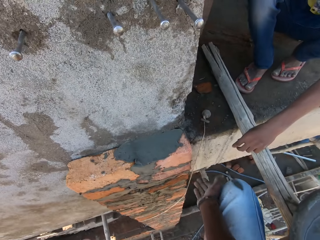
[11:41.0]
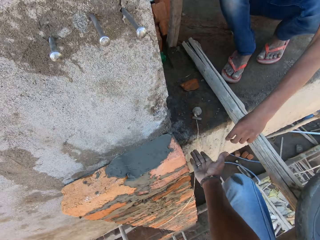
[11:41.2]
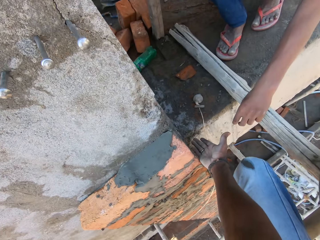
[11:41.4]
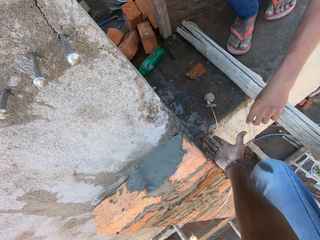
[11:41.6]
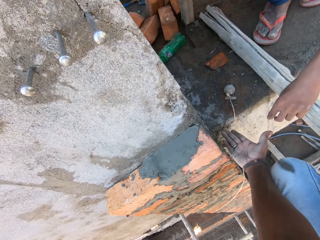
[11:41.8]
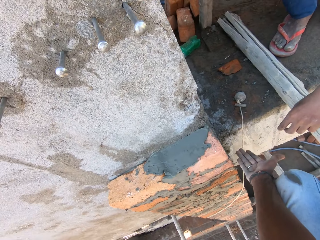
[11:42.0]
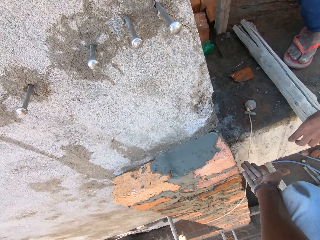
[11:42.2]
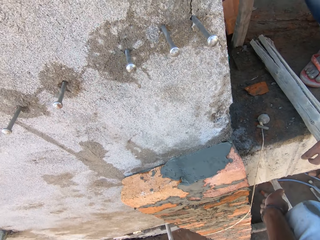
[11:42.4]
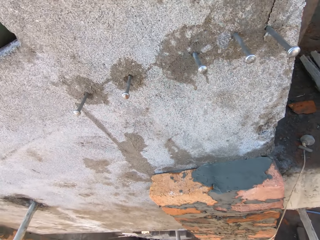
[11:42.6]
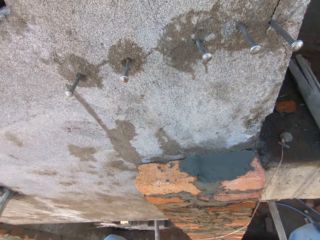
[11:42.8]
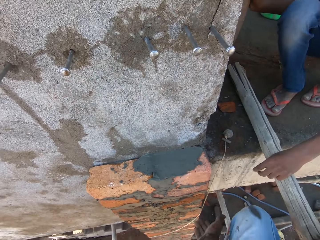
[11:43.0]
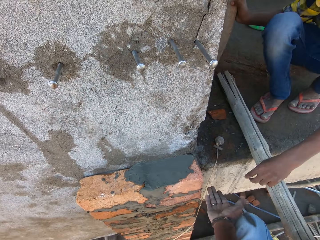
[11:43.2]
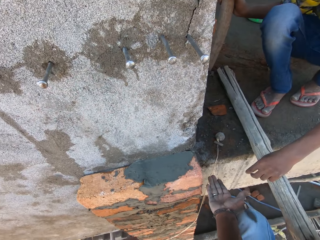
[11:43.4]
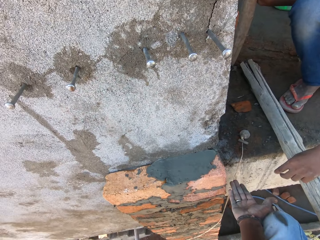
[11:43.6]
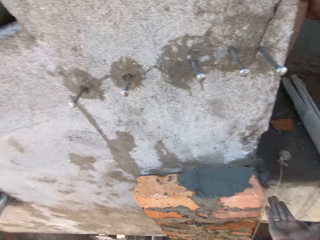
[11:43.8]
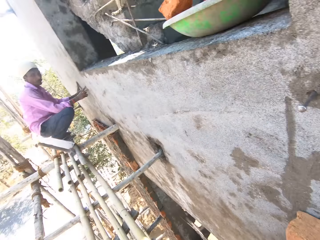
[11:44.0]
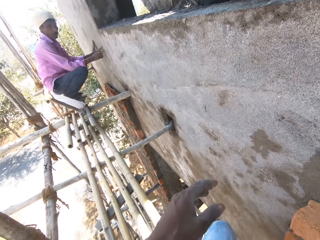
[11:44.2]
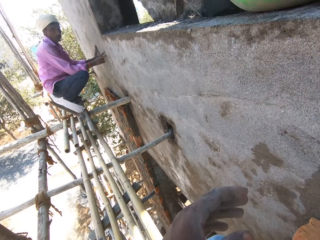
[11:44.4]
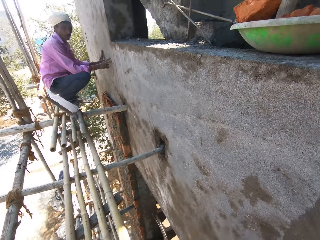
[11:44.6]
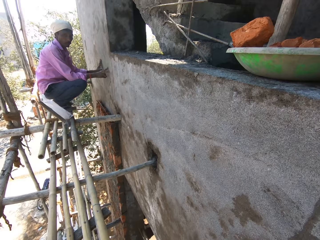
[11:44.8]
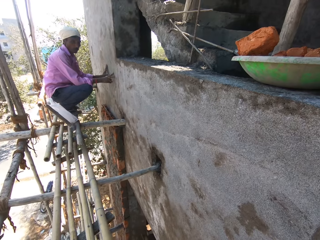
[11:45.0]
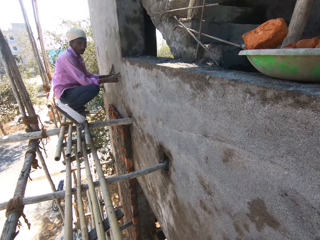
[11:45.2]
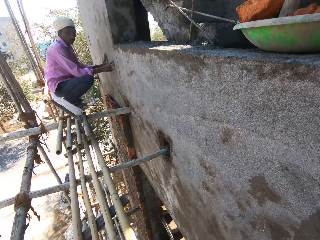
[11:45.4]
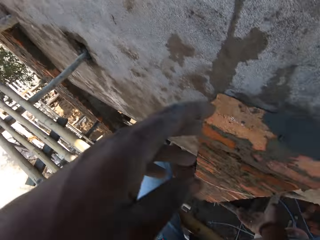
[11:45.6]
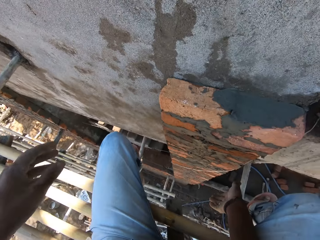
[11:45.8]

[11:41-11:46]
The camera wearer looks around.

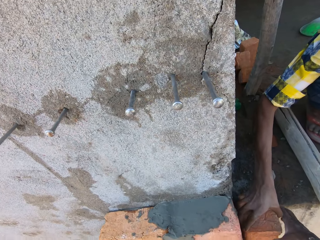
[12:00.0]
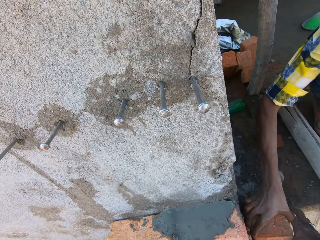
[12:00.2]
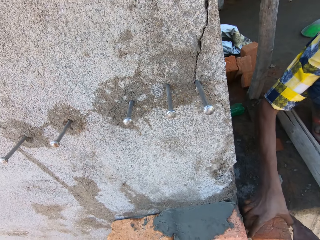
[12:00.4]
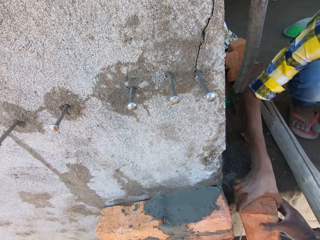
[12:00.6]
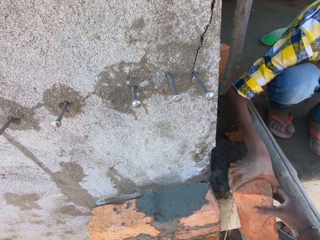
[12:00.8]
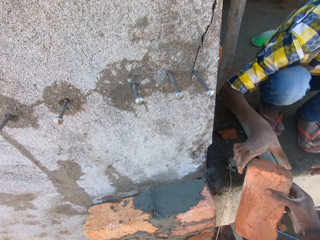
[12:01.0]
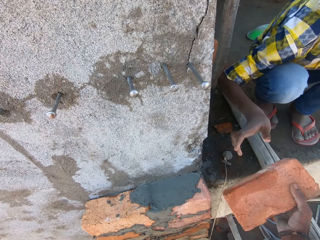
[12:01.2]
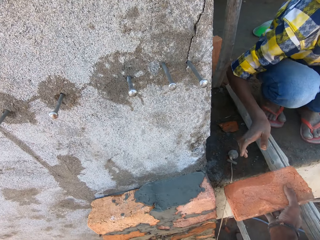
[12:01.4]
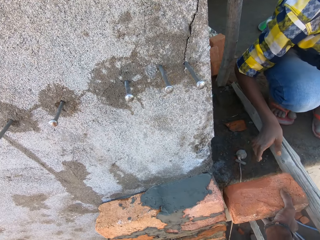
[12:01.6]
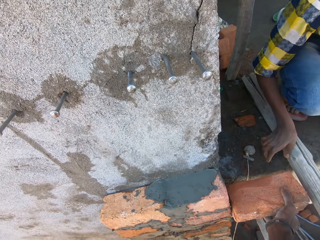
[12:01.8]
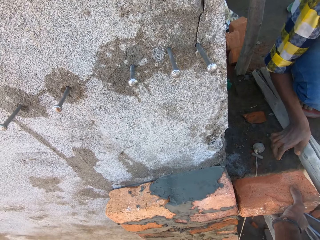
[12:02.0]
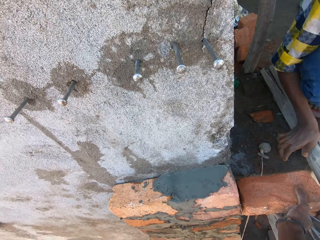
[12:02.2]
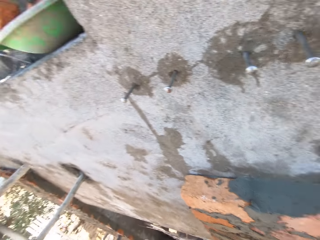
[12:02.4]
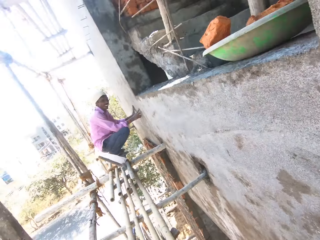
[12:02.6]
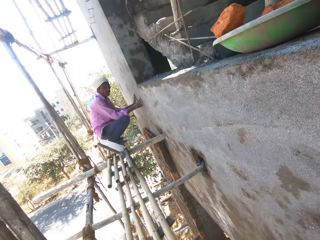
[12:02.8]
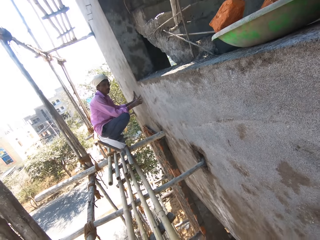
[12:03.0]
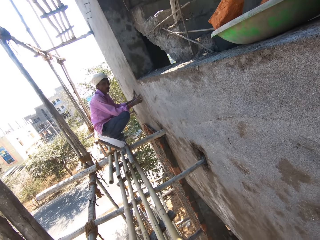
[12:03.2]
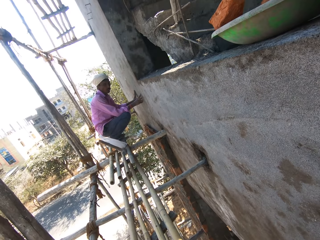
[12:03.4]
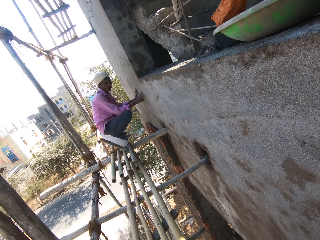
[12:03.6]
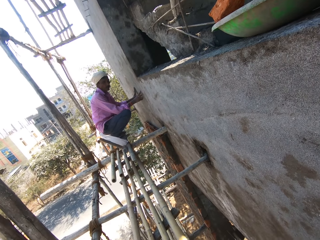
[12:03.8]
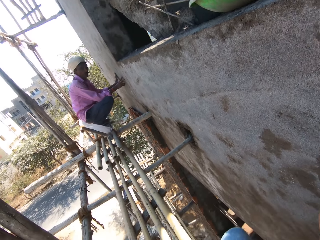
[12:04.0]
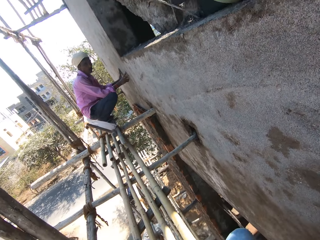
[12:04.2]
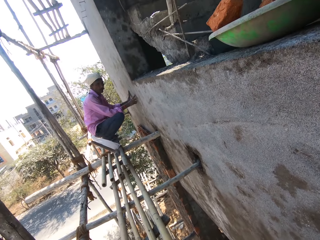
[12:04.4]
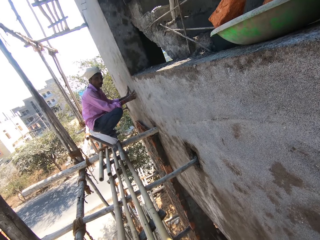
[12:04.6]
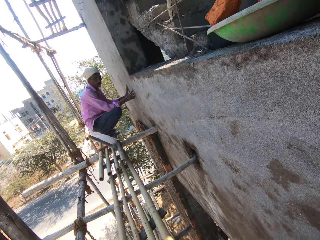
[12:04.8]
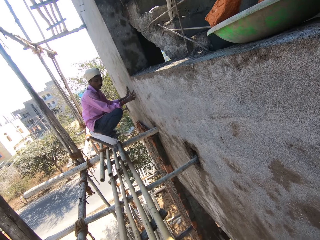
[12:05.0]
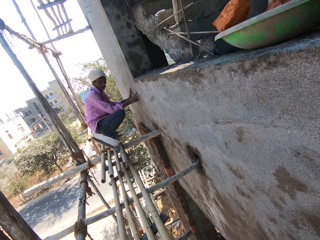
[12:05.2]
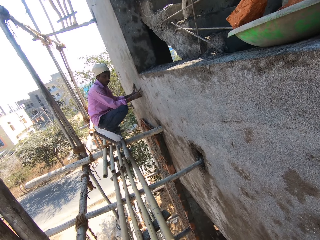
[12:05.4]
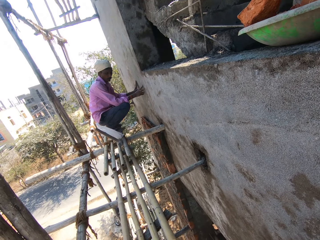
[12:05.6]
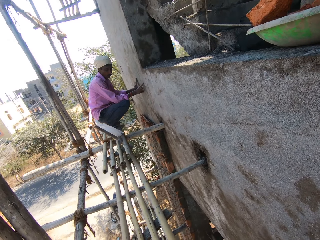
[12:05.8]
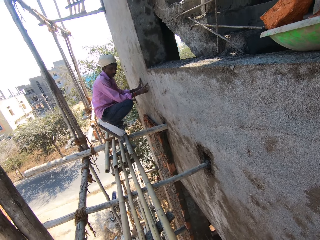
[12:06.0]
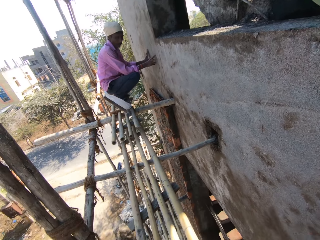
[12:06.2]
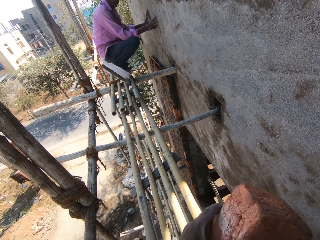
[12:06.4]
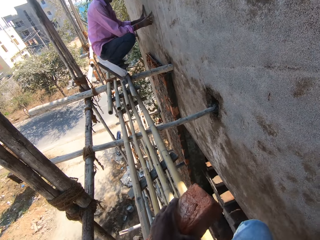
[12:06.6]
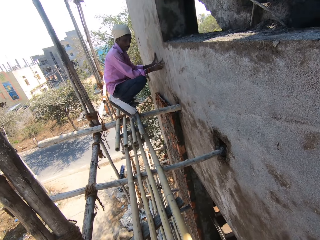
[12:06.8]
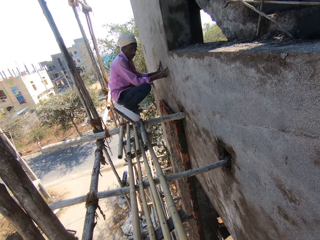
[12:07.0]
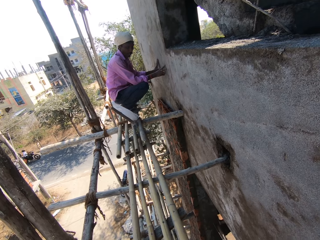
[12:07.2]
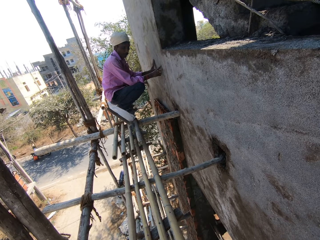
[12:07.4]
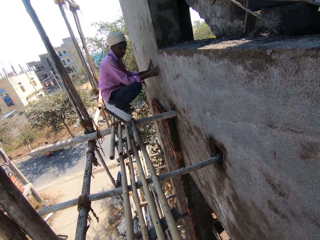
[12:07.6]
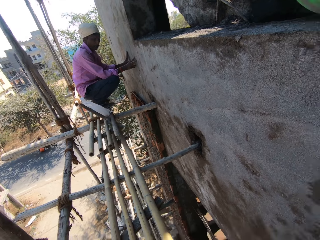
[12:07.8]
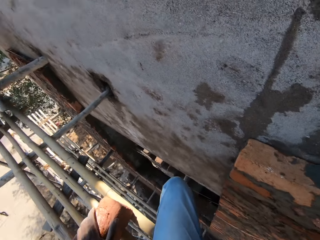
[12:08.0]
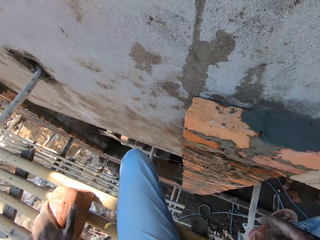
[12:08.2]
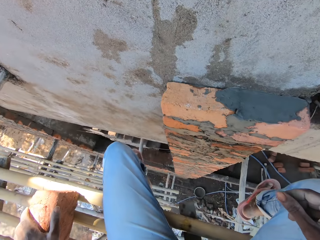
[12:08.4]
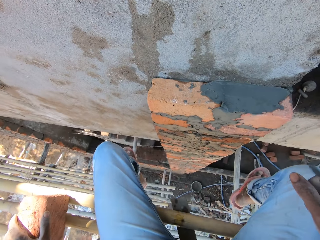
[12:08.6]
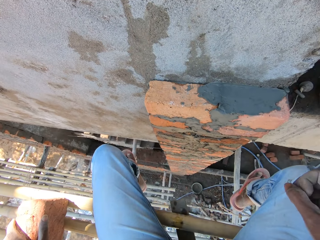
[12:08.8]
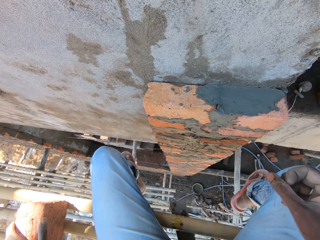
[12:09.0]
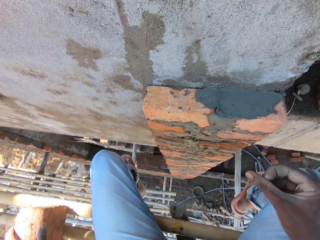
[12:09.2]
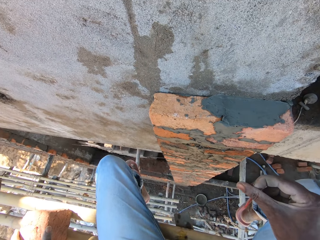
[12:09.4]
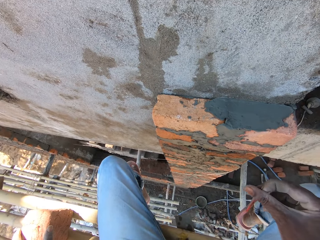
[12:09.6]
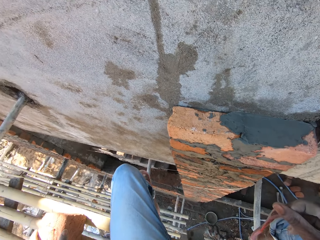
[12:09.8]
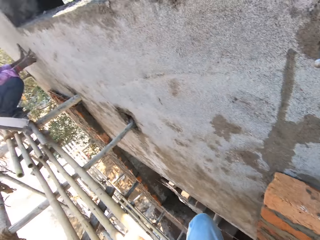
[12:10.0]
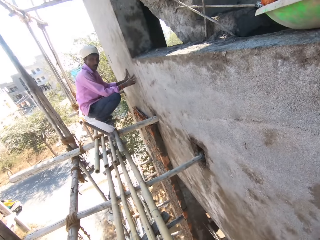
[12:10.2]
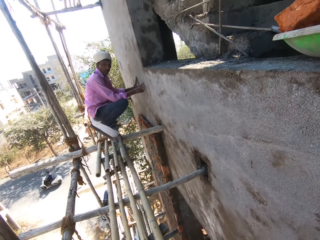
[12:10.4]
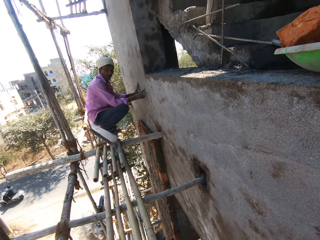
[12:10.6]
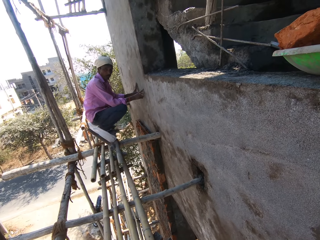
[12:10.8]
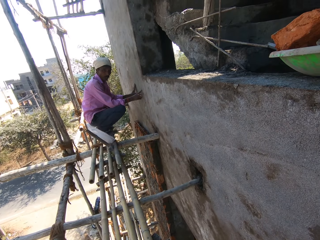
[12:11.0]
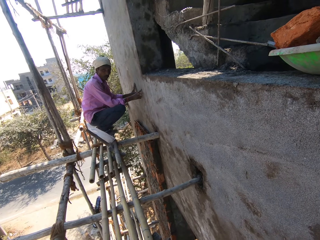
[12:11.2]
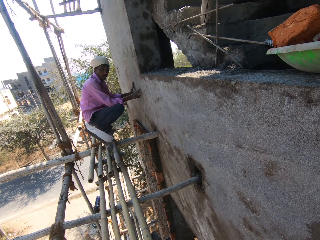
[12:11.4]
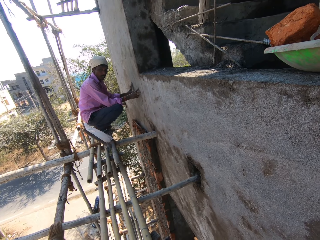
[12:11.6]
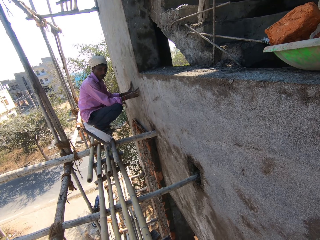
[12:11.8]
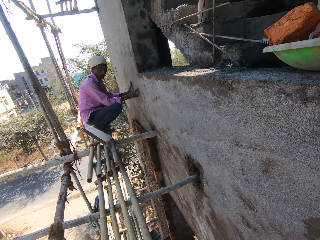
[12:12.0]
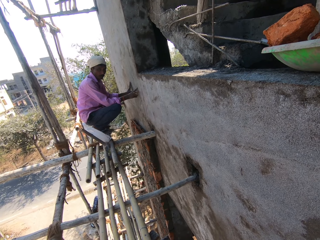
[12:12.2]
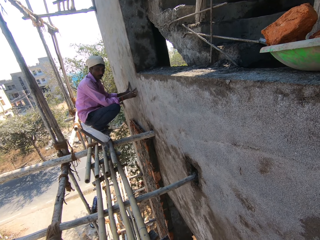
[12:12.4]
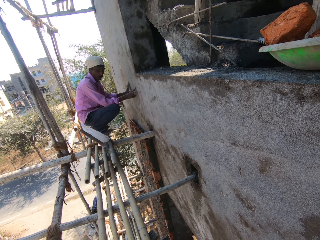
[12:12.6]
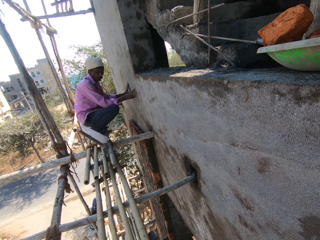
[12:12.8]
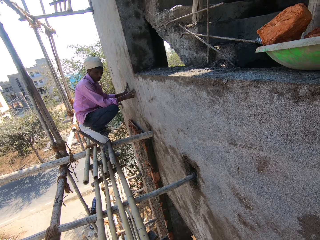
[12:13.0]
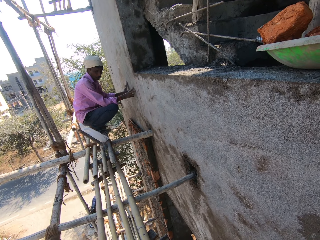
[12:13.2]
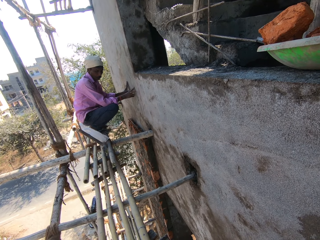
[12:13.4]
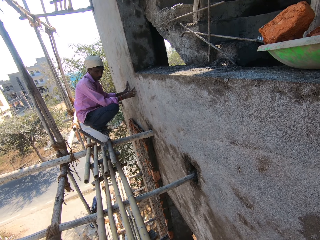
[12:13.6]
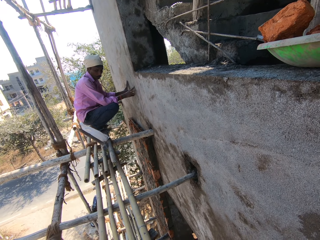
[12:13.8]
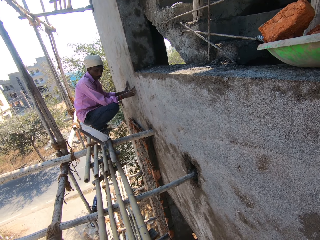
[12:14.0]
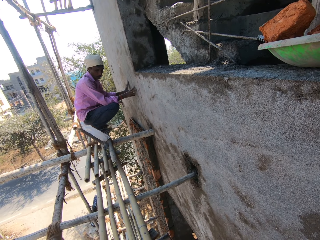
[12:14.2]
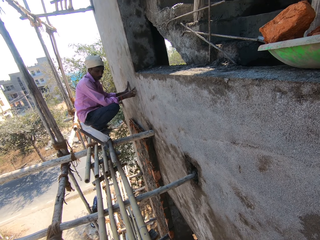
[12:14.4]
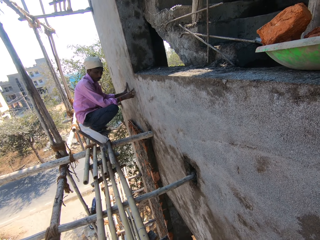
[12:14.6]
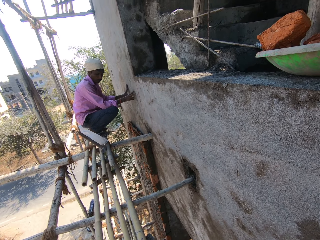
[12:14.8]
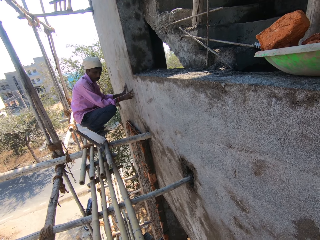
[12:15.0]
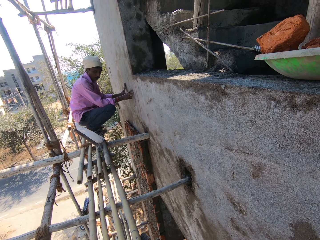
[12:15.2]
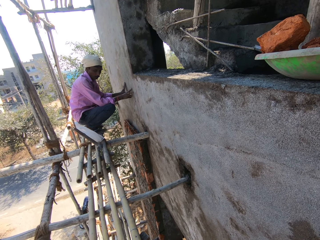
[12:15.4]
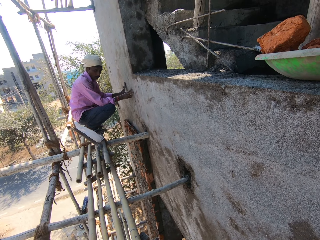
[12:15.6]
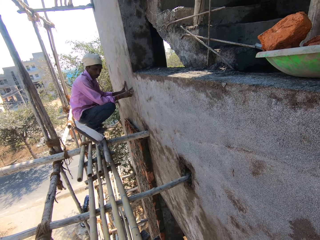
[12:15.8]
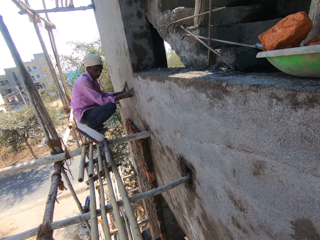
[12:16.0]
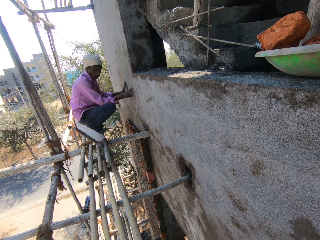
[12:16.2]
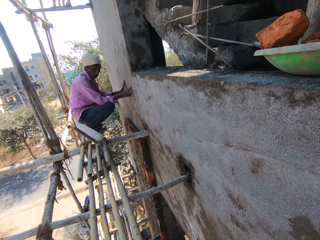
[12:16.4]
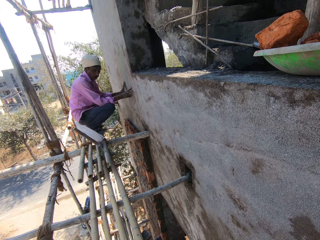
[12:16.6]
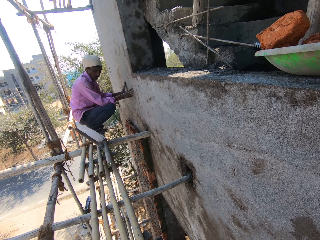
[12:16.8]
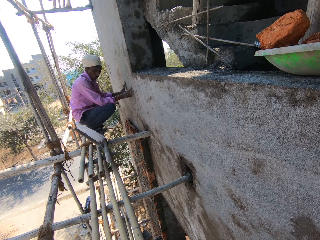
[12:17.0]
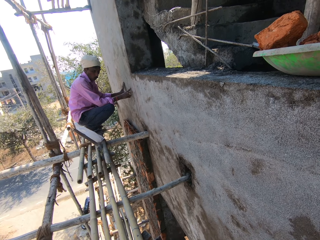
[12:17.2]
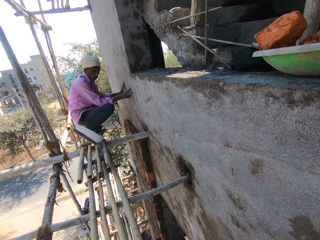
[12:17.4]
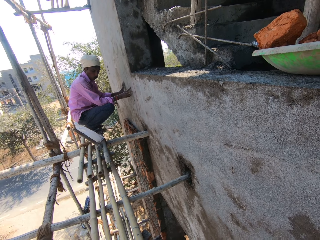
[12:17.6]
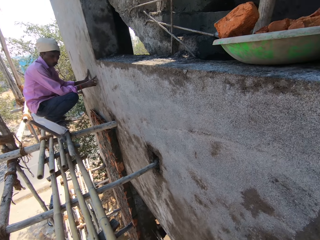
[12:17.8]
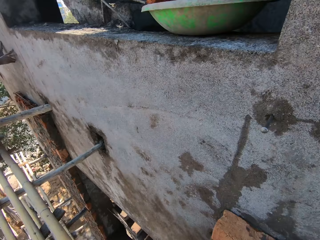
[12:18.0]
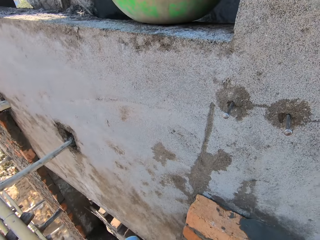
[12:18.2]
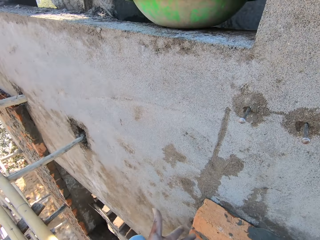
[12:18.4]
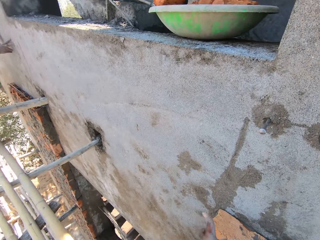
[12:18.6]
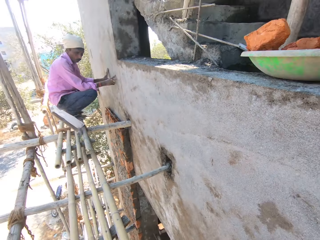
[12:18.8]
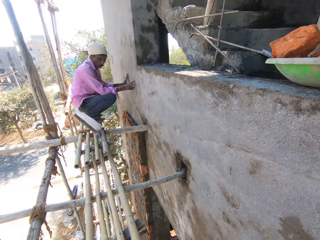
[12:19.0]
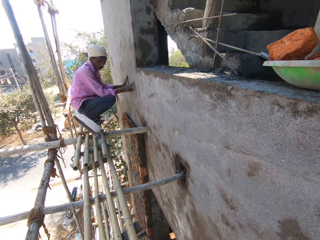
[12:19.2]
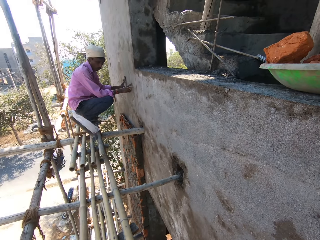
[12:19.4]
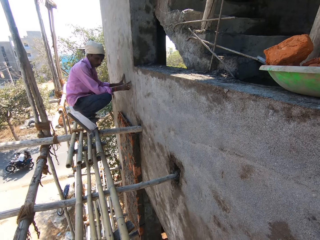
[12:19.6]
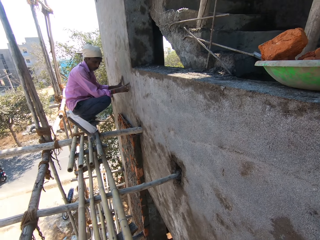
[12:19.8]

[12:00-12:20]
The camera wearer picks up a brick from a man. They look around. They interact with another man.
